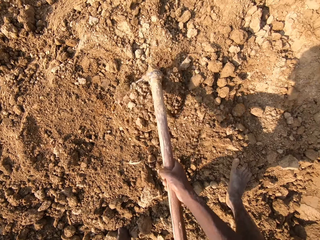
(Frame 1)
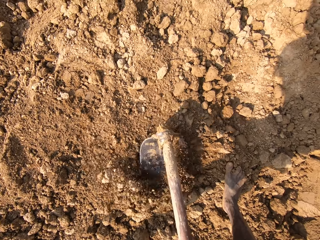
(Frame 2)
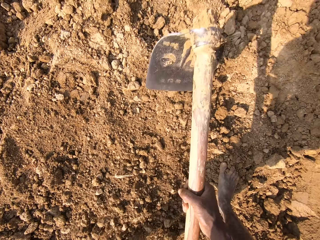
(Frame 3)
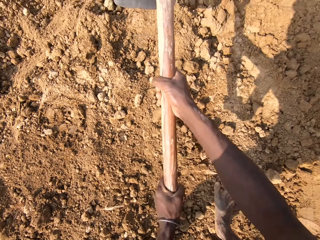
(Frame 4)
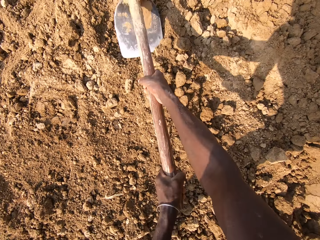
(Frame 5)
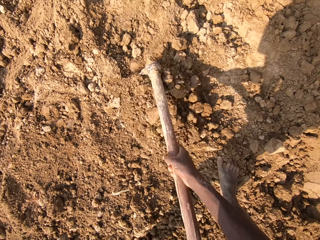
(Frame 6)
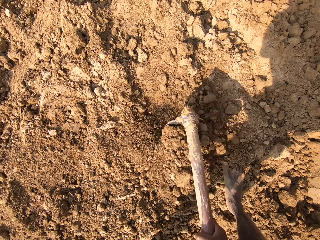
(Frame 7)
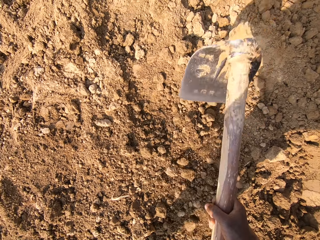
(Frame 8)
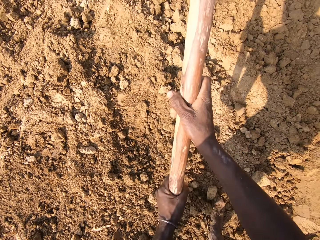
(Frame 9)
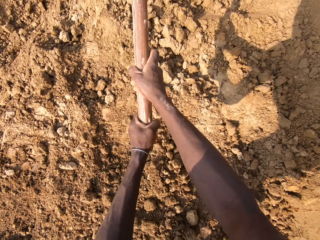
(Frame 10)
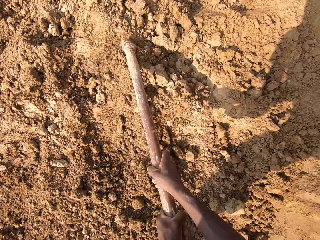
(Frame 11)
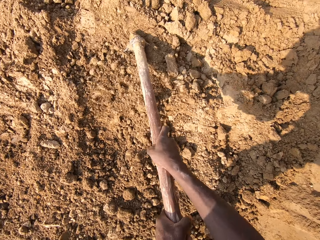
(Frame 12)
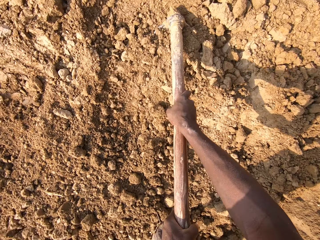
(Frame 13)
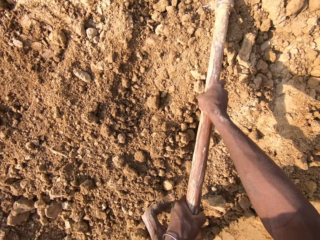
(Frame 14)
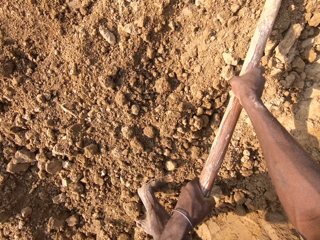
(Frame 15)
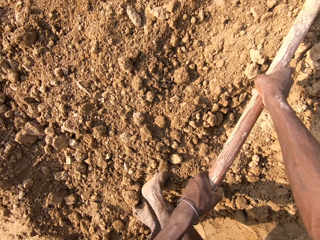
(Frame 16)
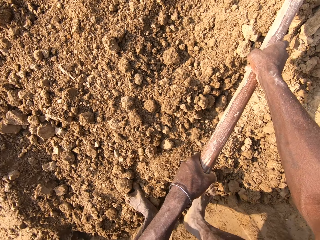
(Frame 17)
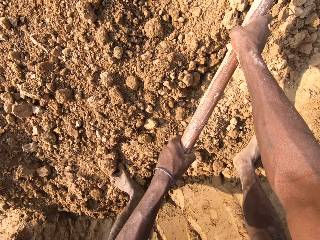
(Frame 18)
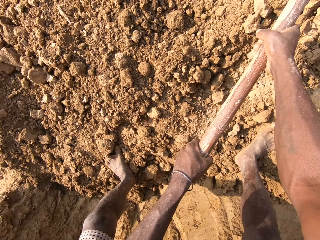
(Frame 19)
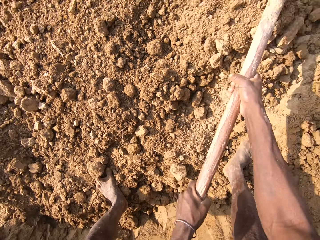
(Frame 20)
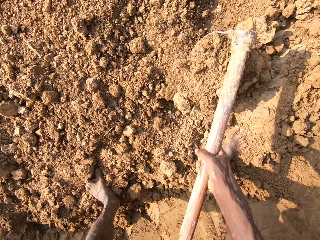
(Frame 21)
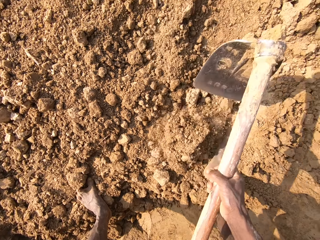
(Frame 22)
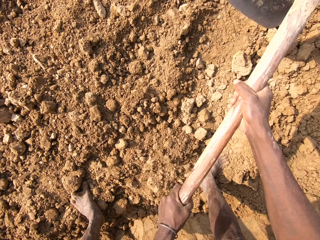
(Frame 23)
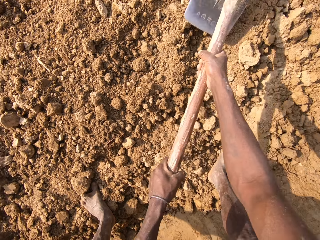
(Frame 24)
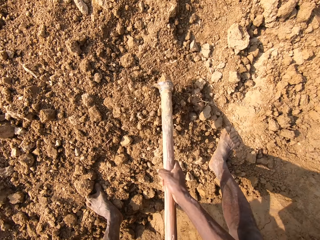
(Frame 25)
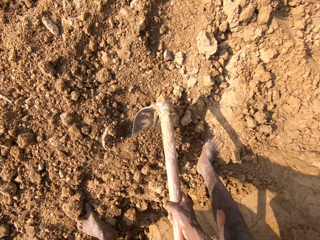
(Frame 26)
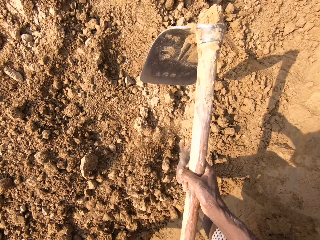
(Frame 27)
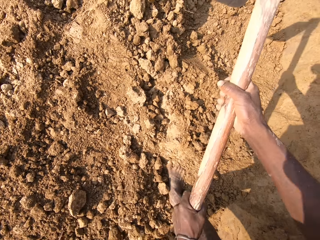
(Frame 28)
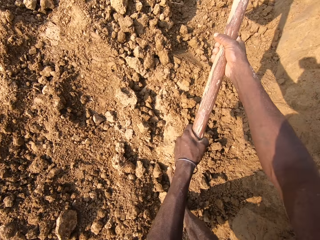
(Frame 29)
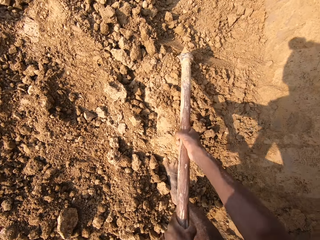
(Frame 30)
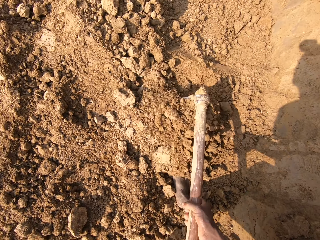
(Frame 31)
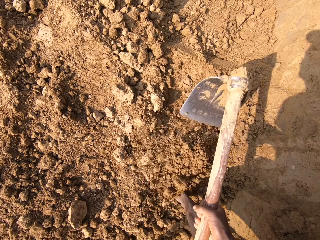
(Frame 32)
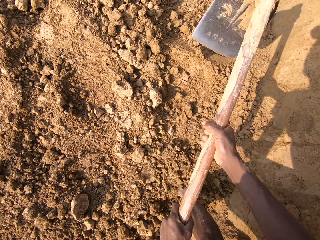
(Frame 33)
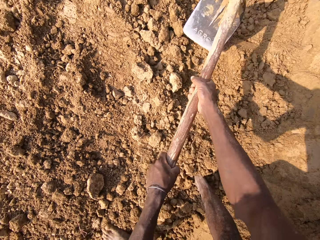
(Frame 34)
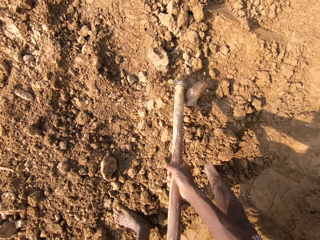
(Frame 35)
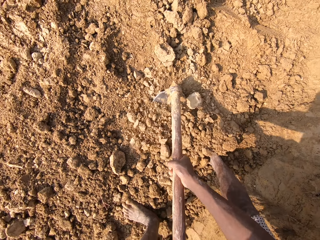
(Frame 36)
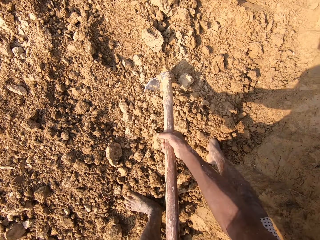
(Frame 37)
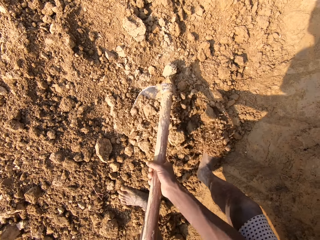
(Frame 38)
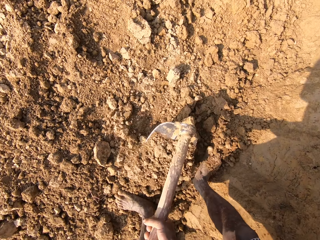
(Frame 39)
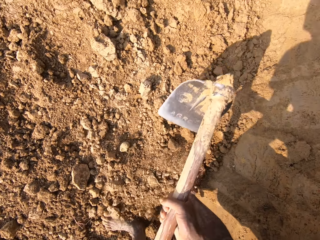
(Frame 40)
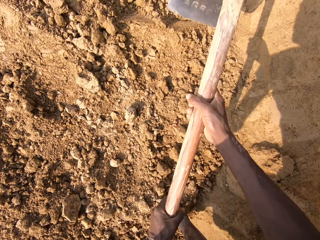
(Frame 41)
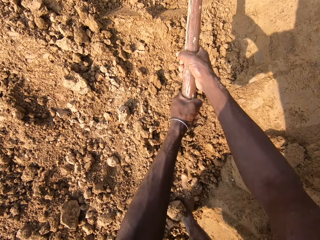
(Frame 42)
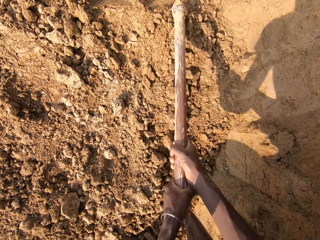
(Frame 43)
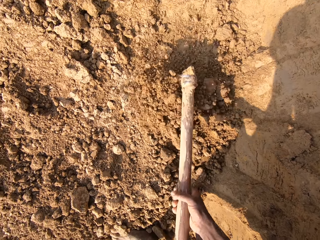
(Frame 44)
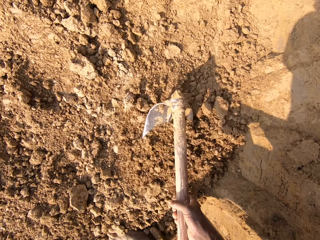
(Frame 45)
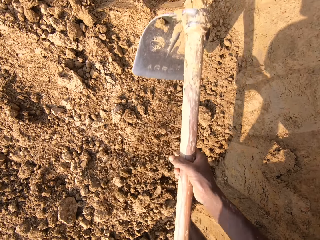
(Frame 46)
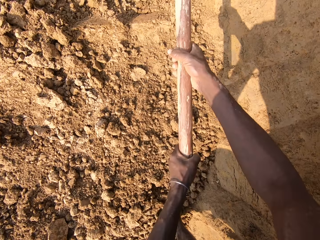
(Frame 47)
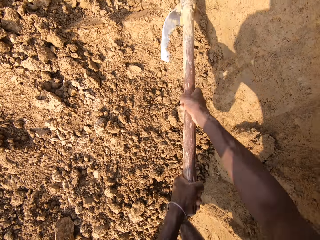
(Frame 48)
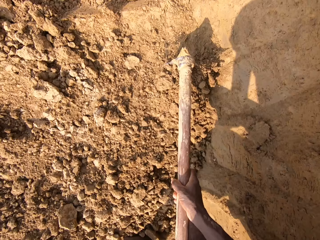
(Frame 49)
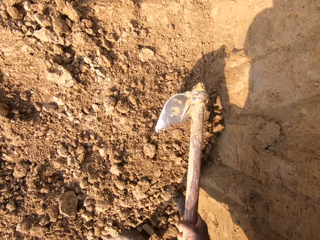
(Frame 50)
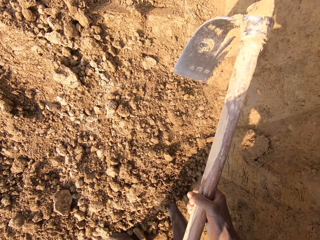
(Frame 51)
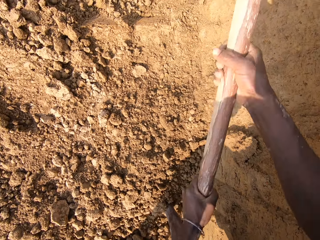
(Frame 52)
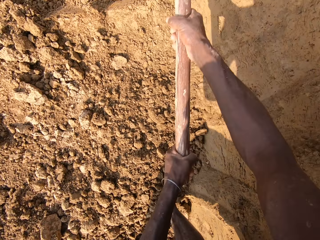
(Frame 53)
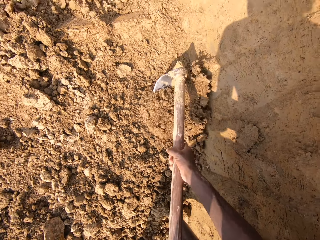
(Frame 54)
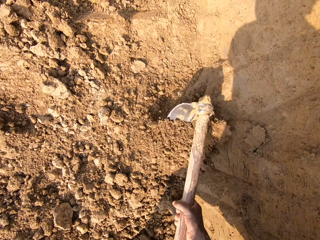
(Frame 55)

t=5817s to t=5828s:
The camera wearer moves the right leg. They spread dirt. They move a leg.

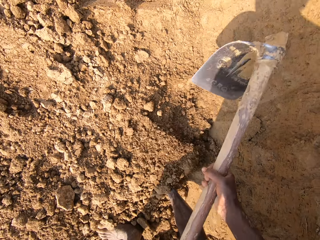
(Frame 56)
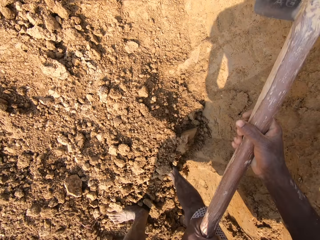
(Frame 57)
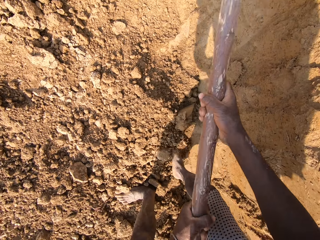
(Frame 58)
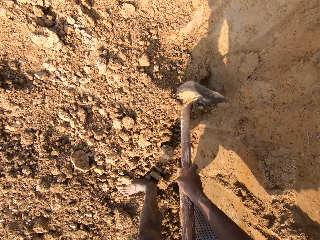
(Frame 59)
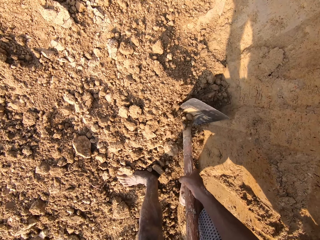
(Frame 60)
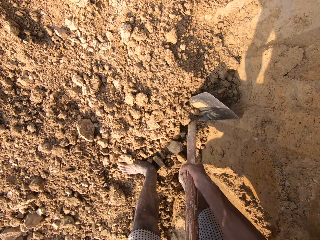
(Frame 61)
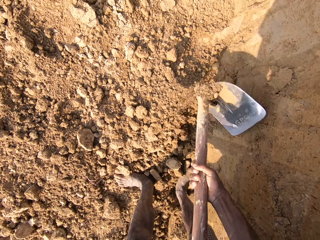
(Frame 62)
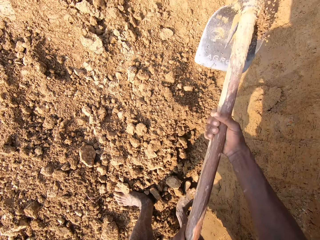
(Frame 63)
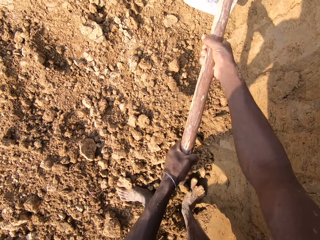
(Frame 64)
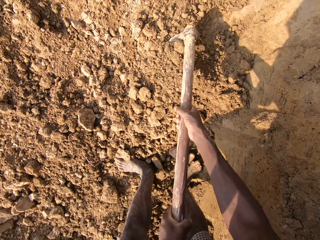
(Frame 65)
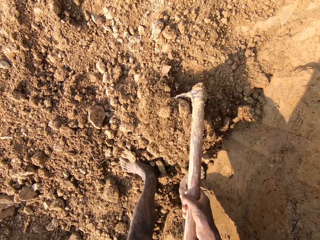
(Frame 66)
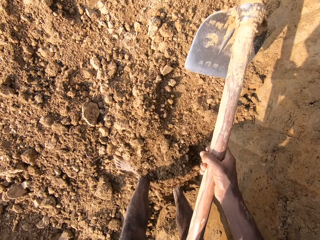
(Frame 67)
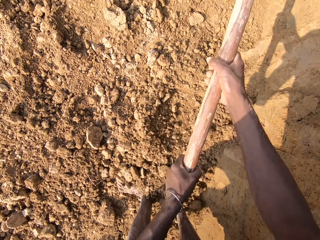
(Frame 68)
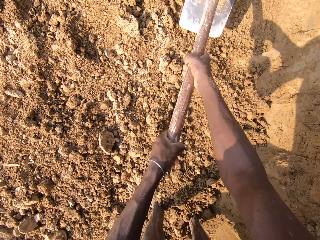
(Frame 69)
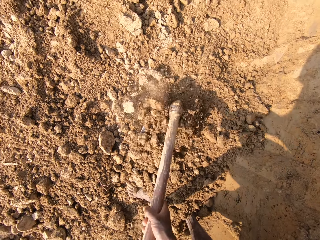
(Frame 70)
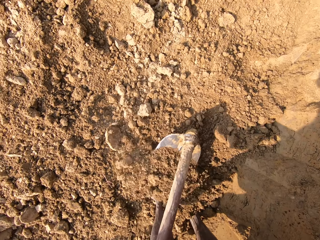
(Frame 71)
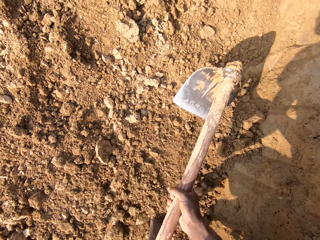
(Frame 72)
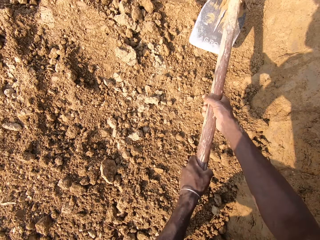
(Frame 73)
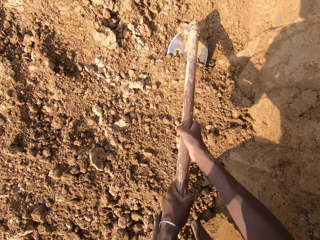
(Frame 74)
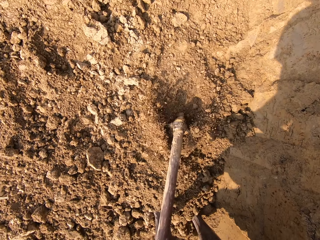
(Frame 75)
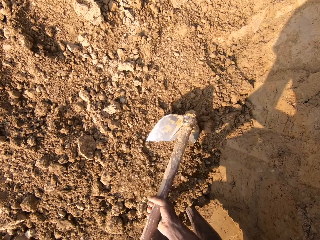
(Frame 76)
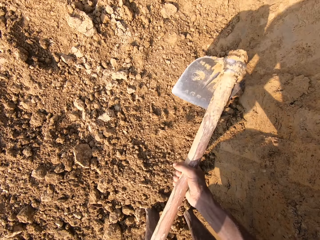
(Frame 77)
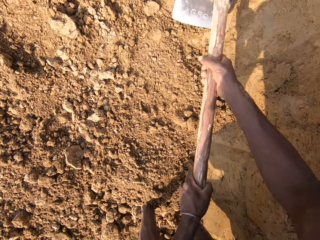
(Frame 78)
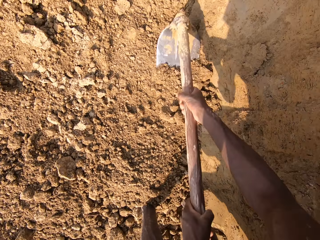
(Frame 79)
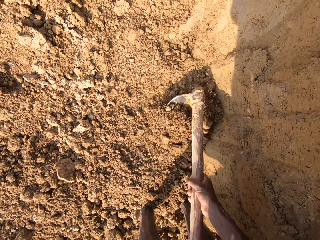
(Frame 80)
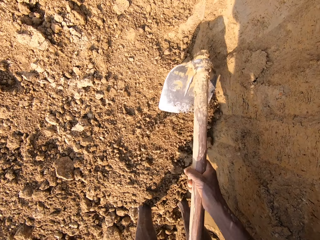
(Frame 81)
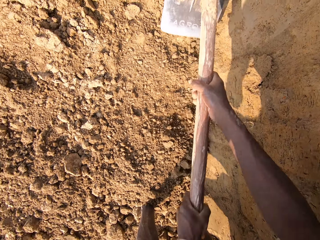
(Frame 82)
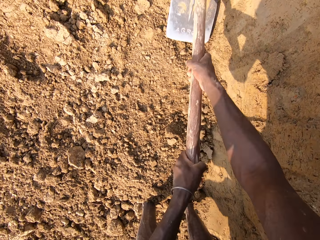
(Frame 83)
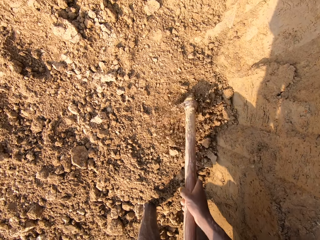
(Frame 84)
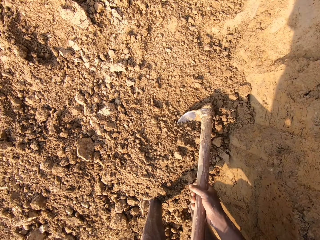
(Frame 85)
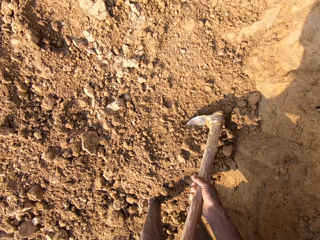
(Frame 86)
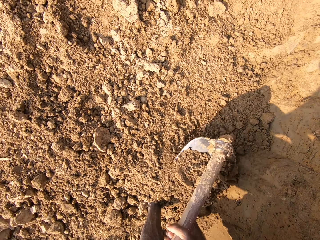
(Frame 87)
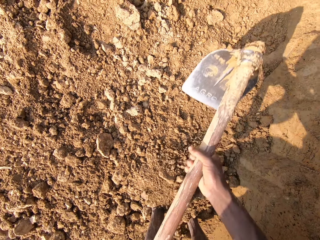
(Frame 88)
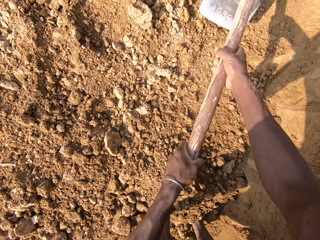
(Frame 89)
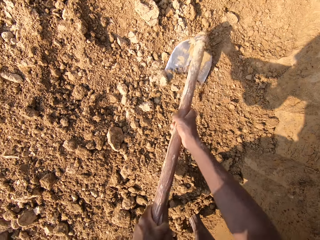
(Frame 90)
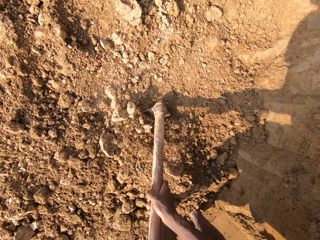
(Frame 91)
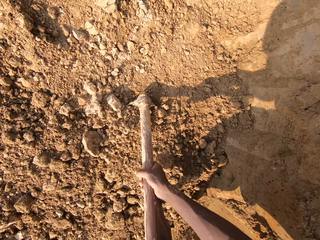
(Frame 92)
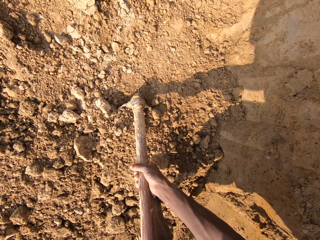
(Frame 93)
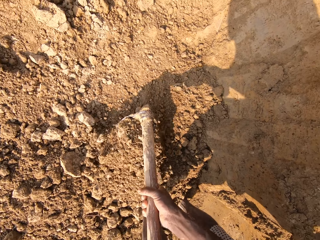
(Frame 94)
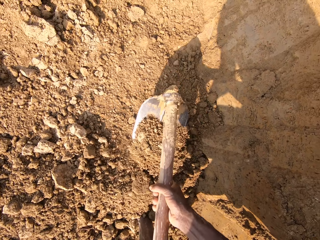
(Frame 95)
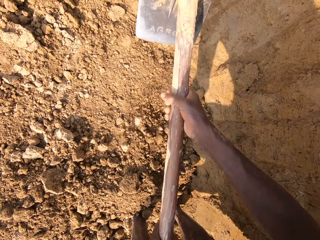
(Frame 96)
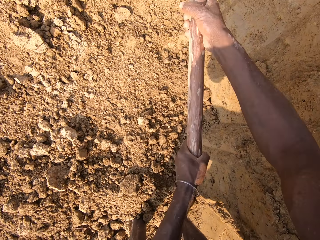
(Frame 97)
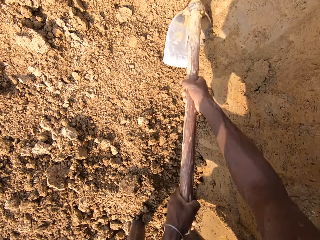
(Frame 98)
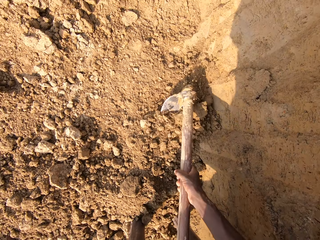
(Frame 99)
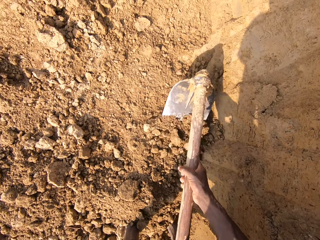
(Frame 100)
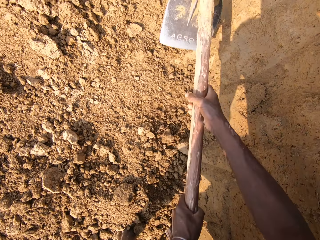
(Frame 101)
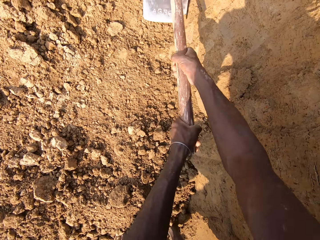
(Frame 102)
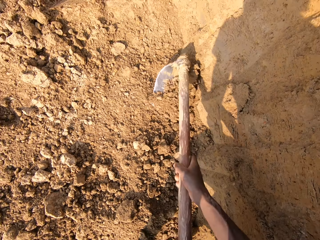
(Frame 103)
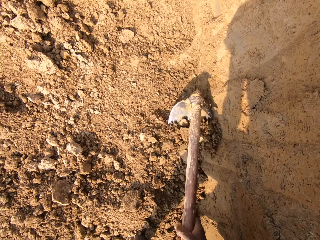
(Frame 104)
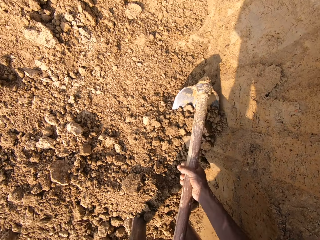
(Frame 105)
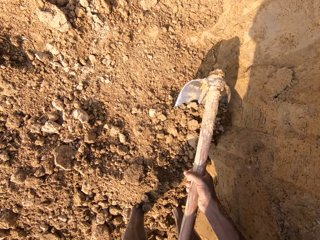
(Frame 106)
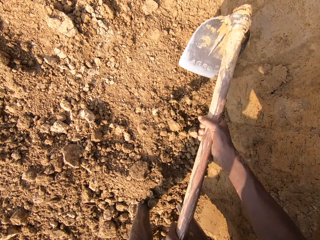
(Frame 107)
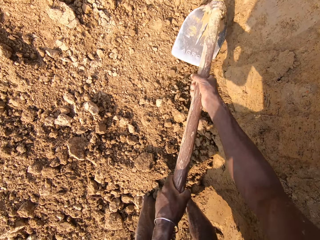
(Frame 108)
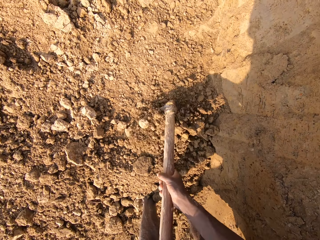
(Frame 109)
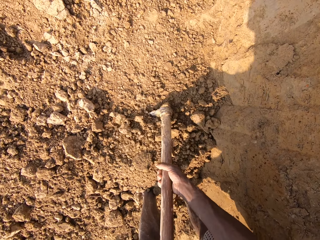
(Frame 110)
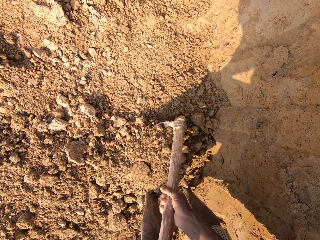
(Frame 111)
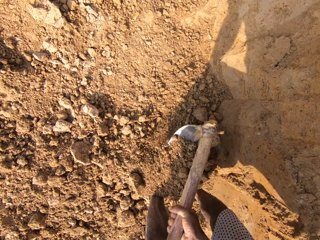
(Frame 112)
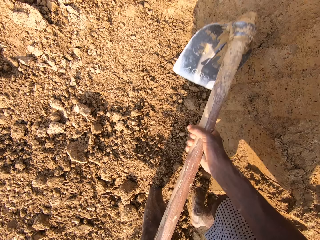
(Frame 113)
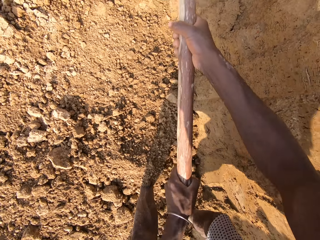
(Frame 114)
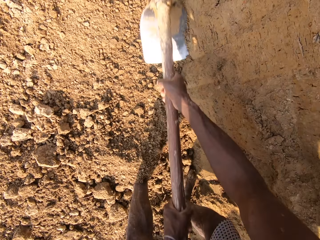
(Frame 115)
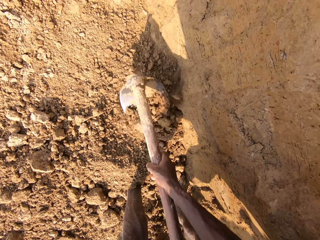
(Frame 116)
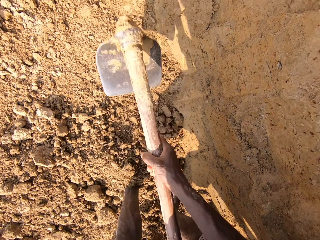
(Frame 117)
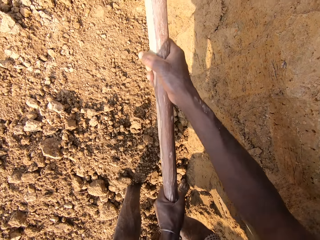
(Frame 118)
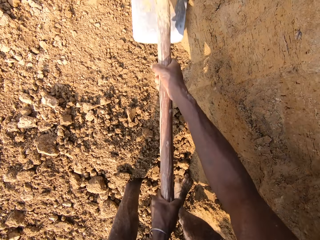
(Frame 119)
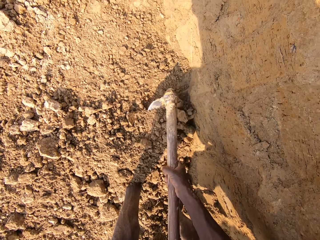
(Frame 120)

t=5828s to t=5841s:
The camera wearer moves the right leg. They hit dirt and spread the dirt with a hoe.
